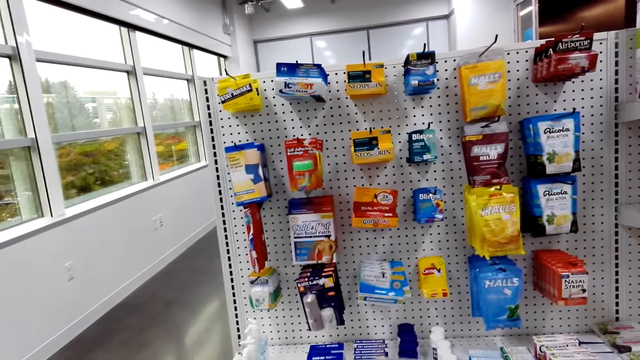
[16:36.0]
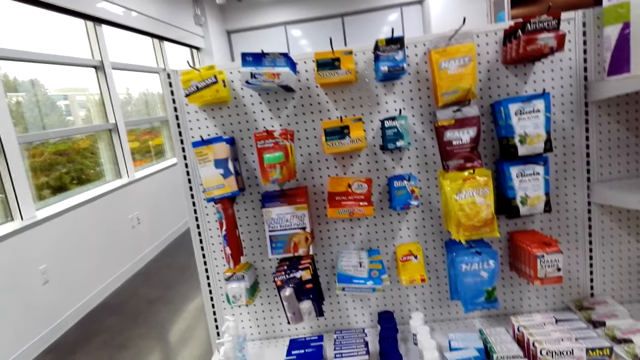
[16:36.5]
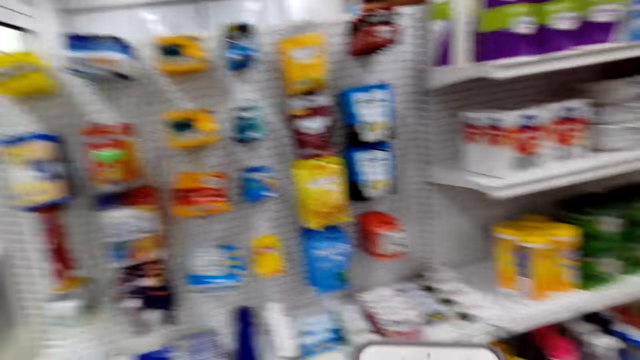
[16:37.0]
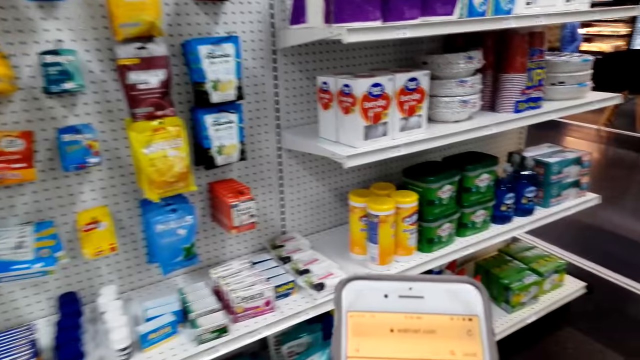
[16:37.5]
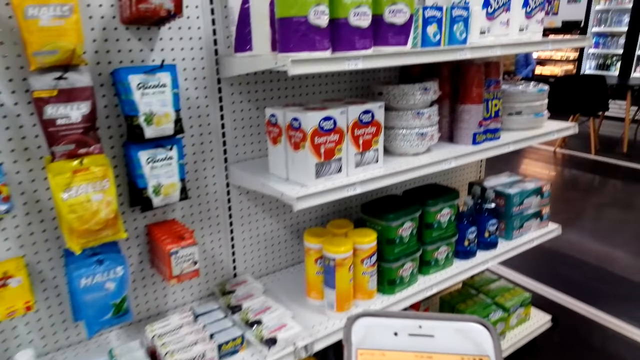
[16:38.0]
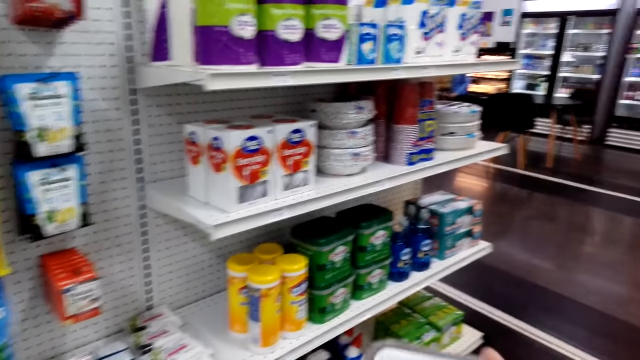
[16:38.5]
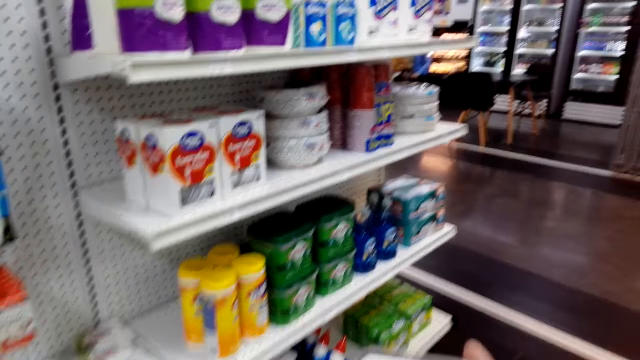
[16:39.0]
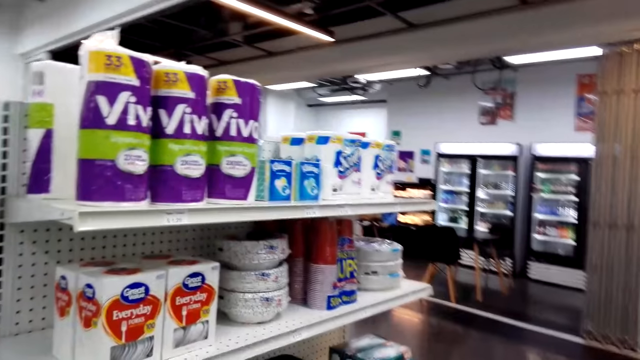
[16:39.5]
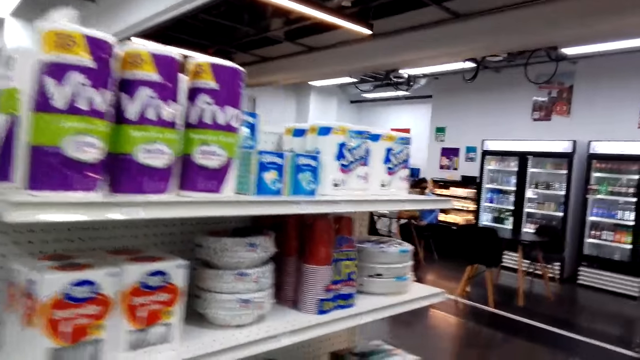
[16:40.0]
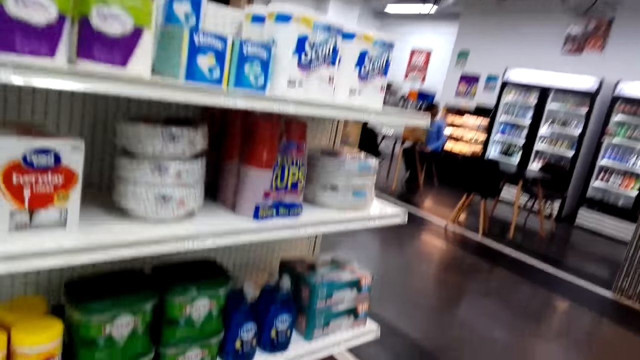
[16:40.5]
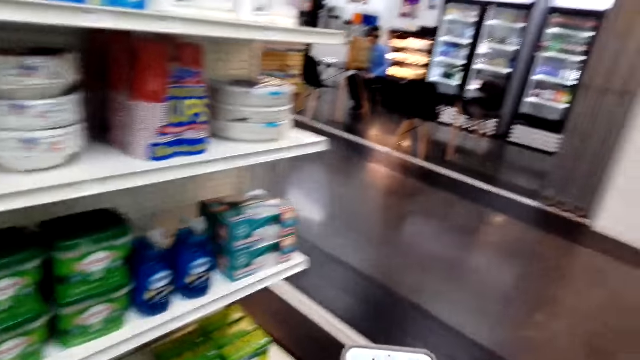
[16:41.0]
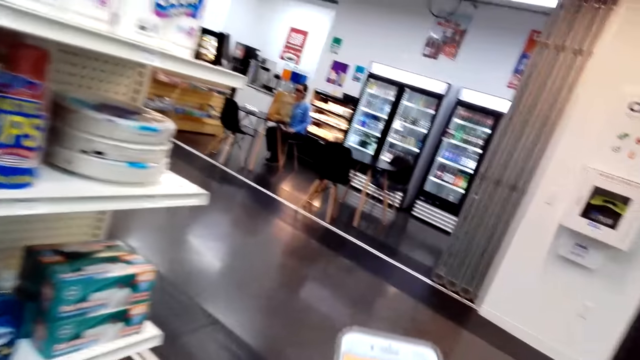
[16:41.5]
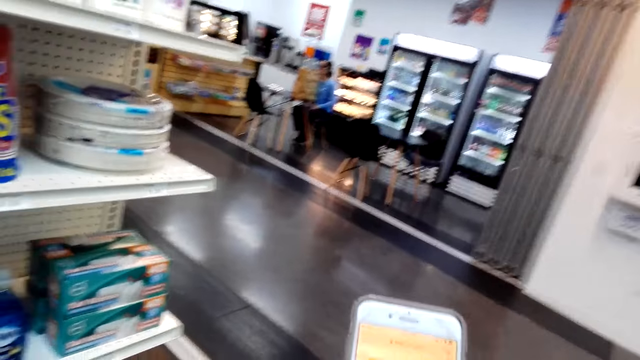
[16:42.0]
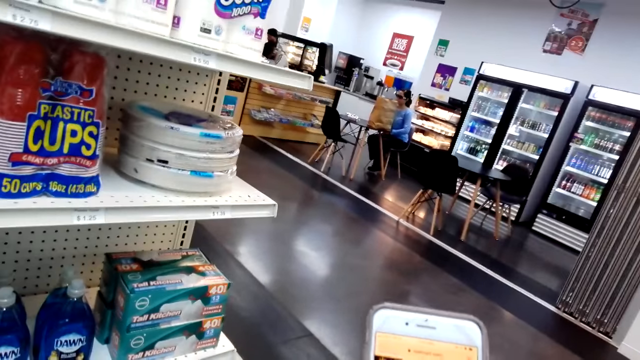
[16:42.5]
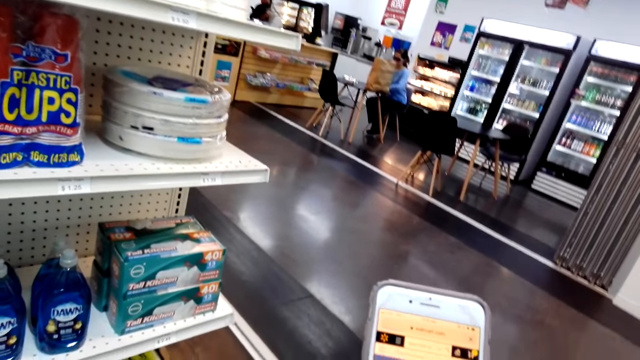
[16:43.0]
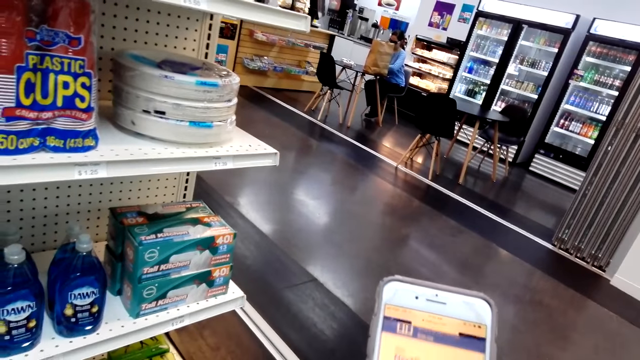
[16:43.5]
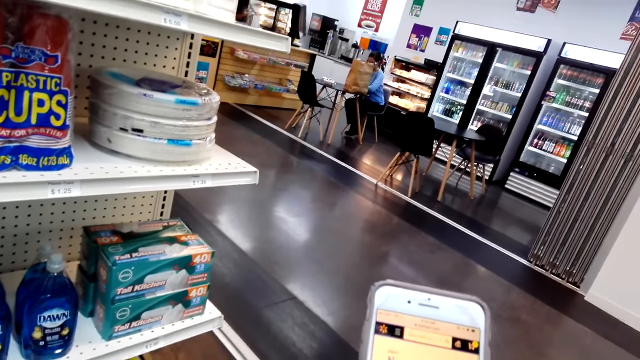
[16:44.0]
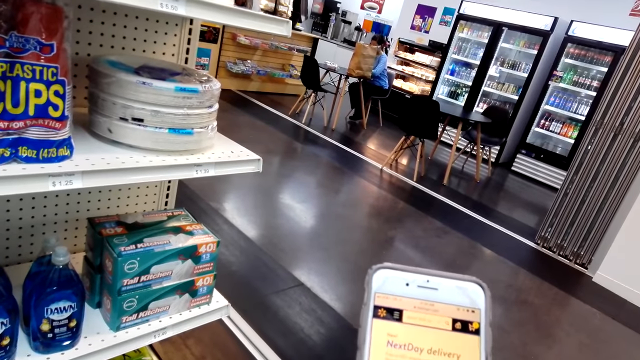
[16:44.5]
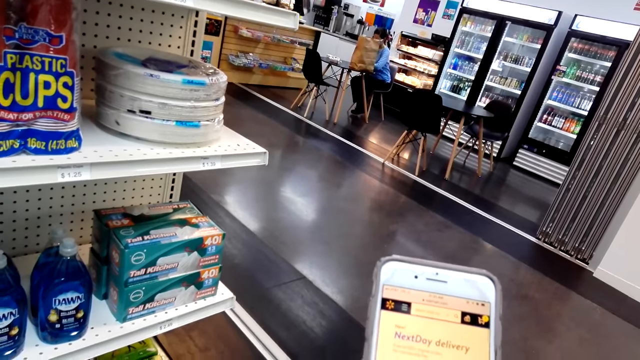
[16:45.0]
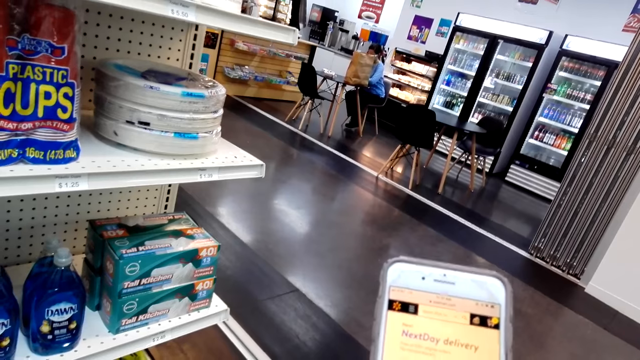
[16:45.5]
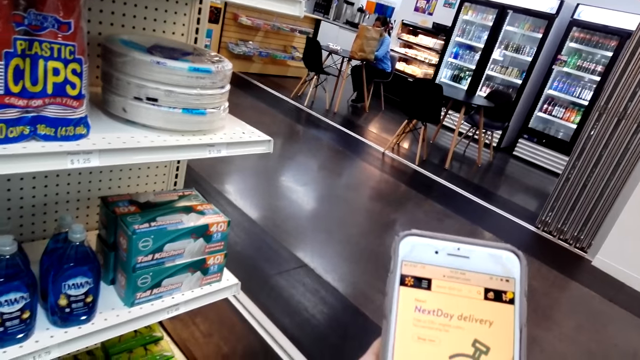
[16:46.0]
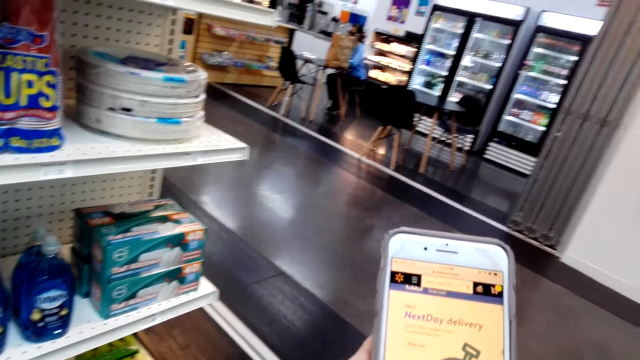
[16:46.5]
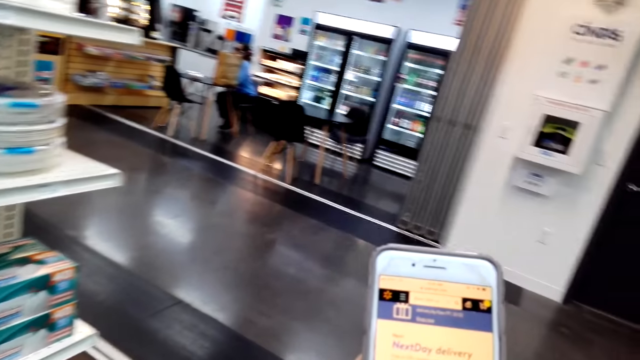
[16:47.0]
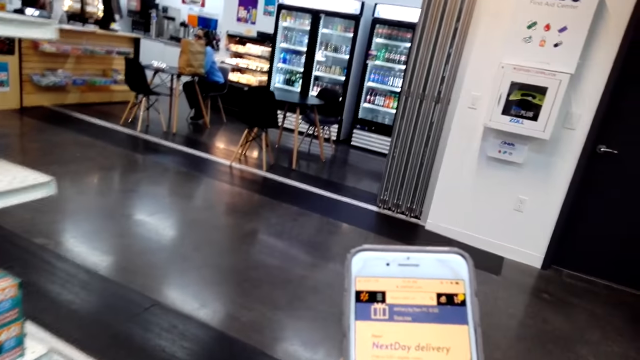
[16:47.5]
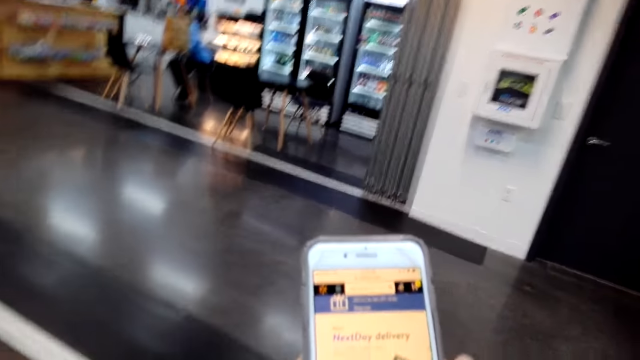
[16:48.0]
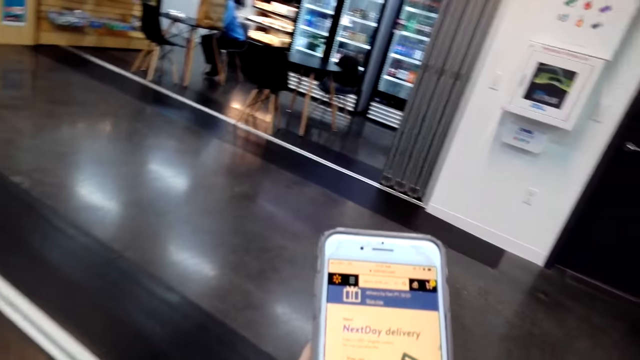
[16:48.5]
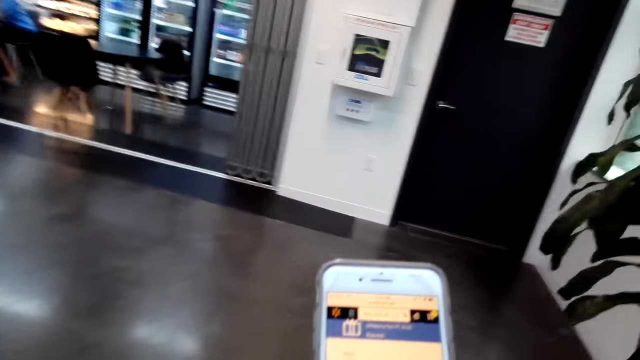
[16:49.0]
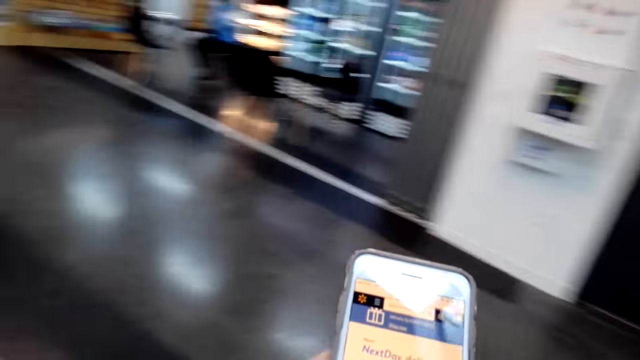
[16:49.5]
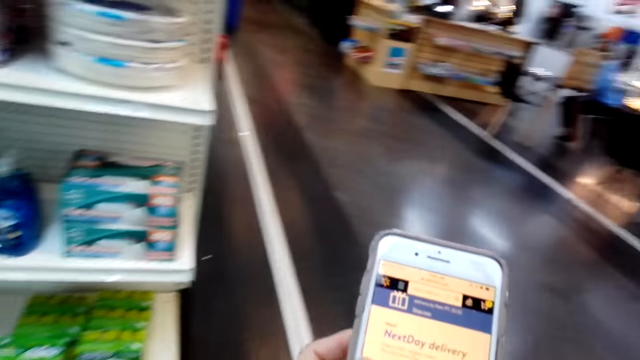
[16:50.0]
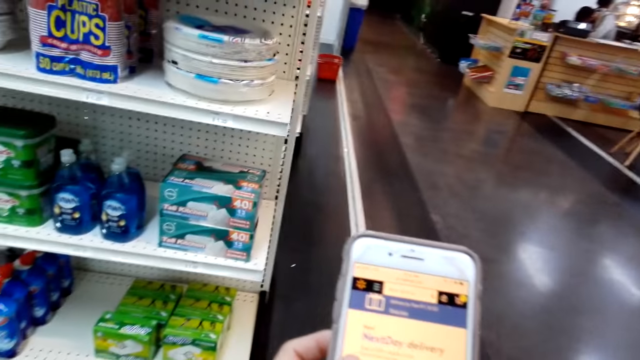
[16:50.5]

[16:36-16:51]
The camera wearer uses the phone. They walk forward. They move around the shop. They scroll the pictures on the phone. They turn around.

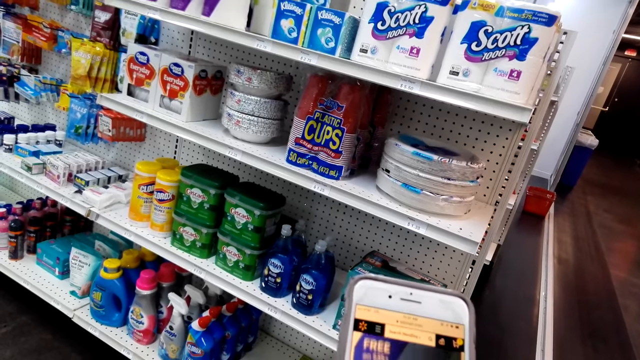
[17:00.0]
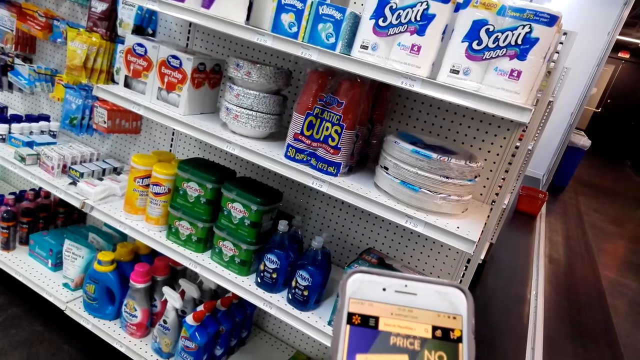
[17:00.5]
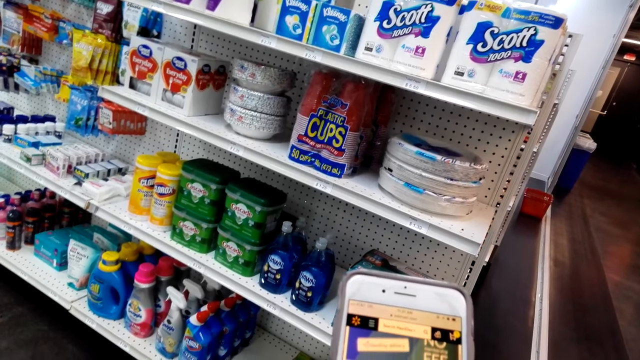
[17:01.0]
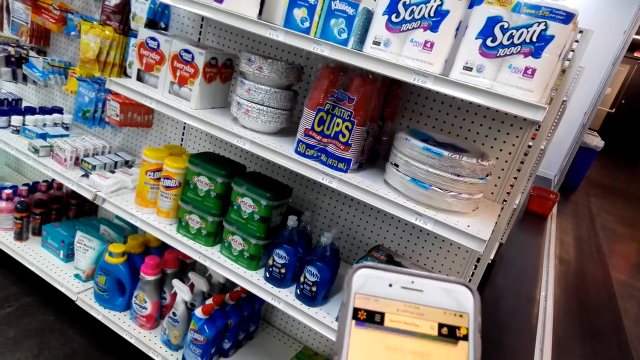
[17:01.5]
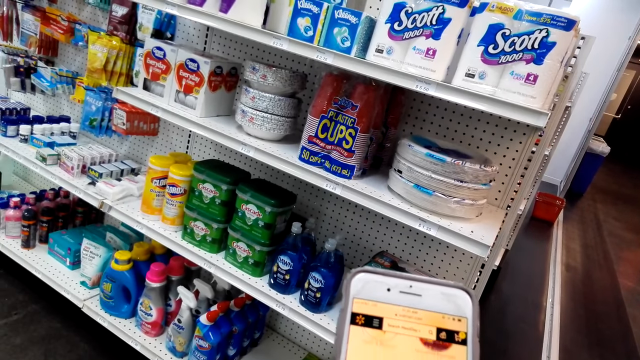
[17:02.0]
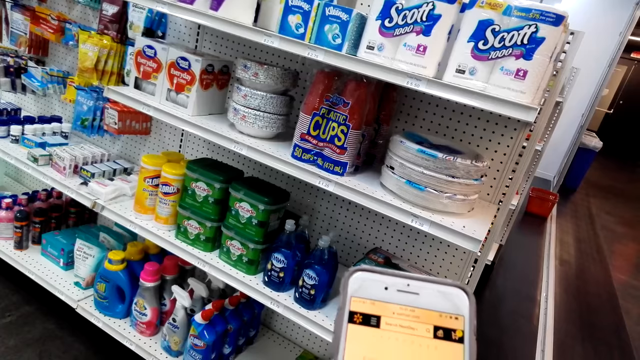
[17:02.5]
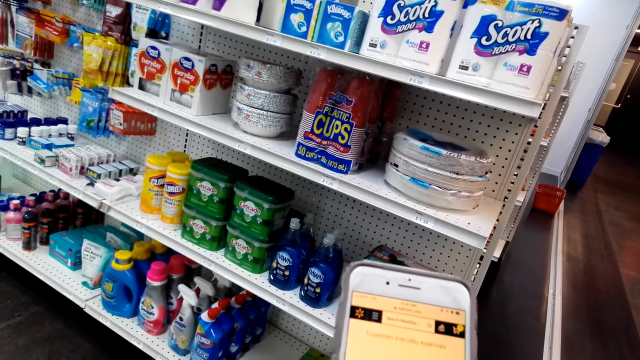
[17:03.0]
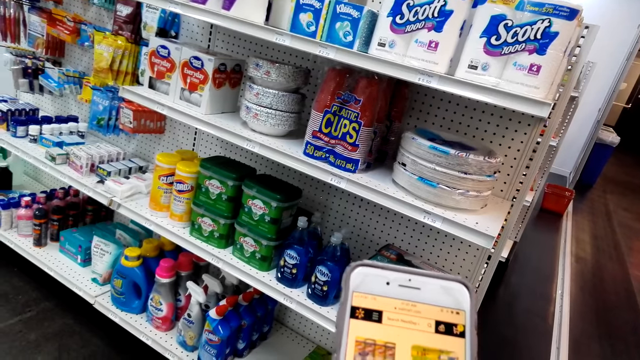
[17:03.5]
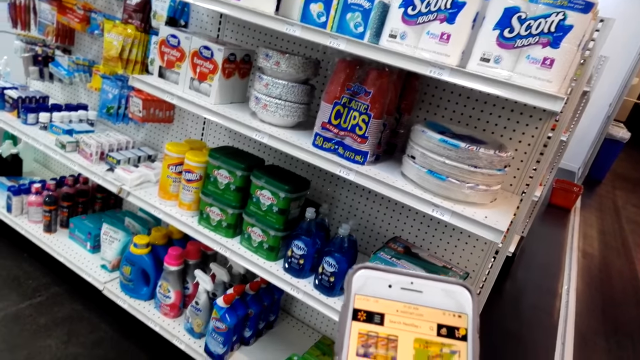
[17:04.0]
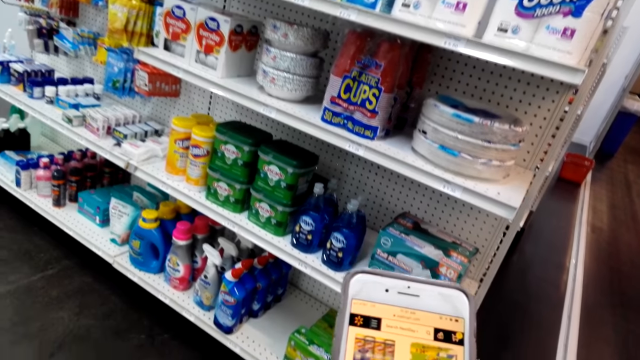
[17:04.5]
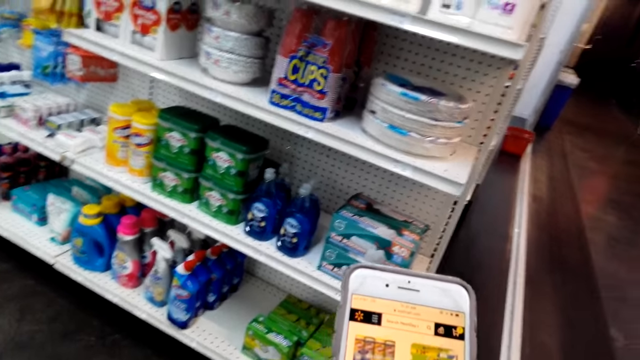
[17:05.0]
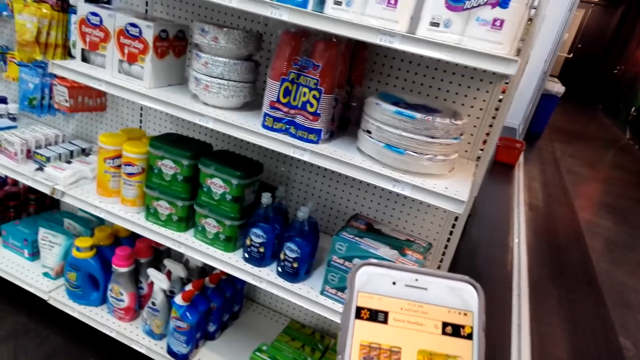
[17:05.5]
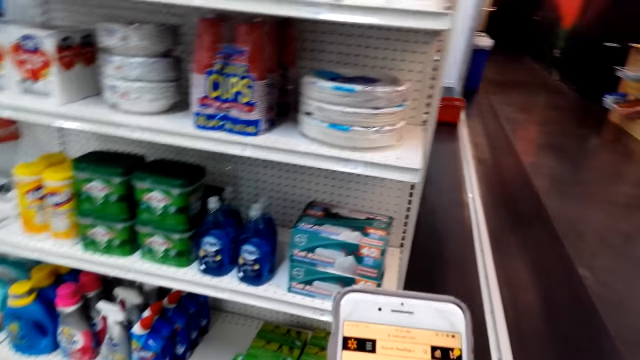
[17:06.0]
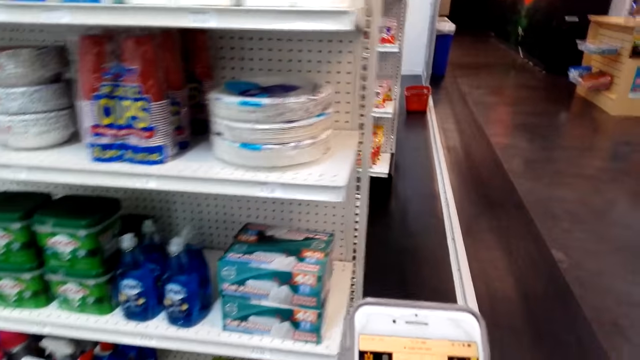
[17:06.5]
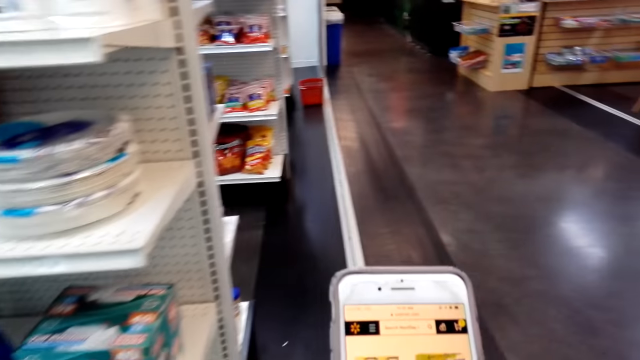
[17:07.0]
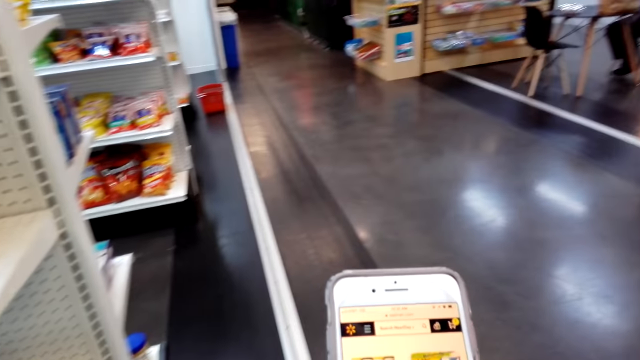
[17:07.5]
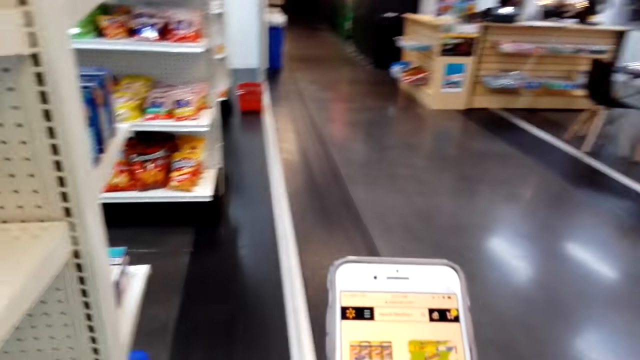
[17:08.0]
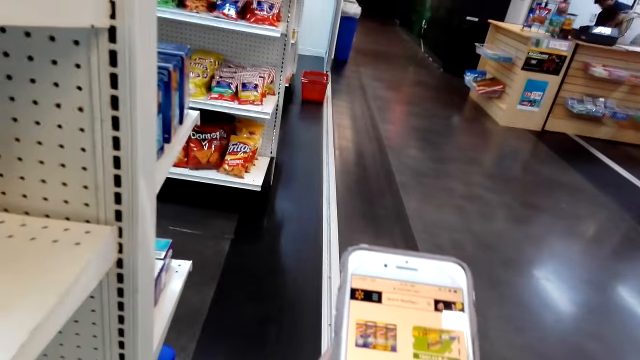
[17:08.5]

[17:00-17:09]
The camera wearer walks forward. They speak.
